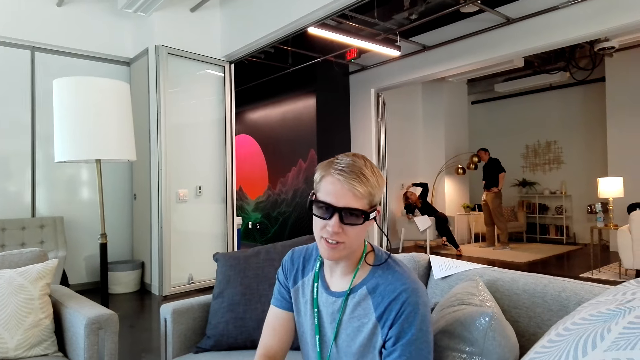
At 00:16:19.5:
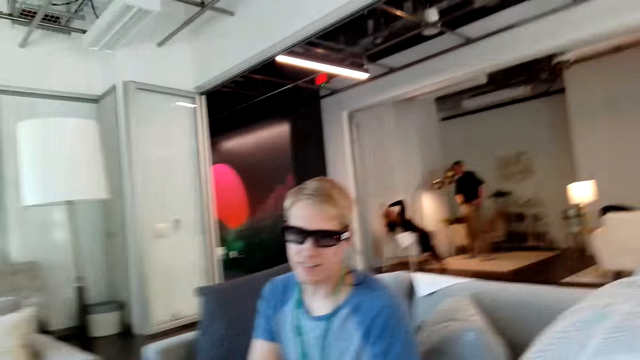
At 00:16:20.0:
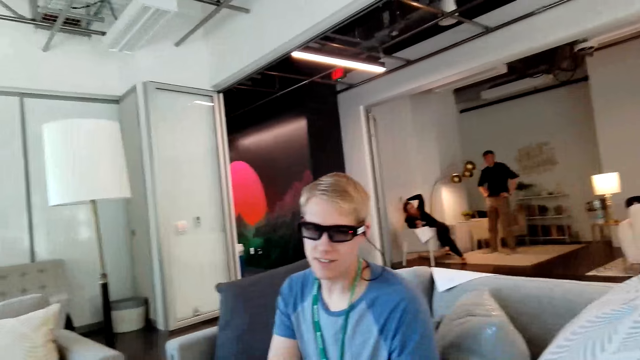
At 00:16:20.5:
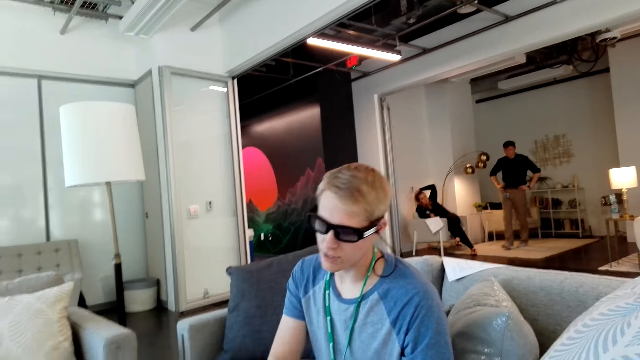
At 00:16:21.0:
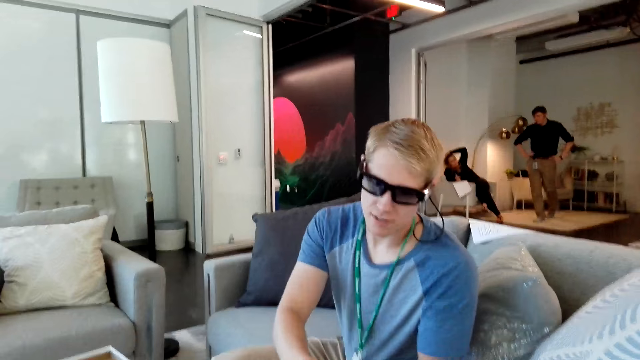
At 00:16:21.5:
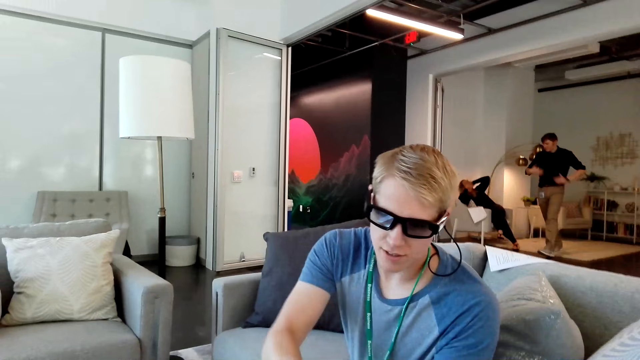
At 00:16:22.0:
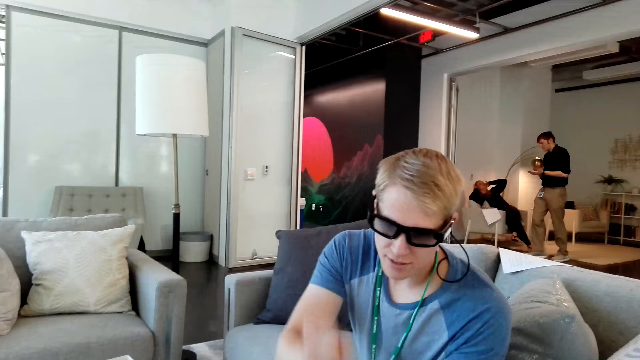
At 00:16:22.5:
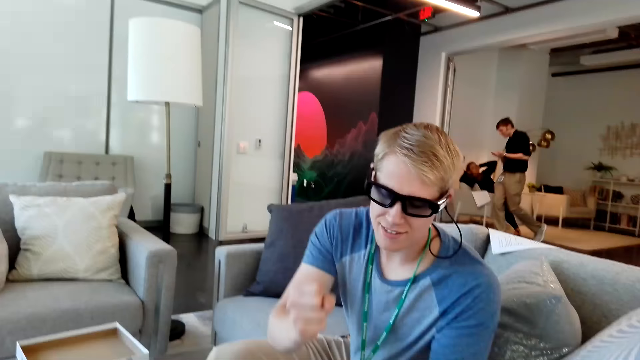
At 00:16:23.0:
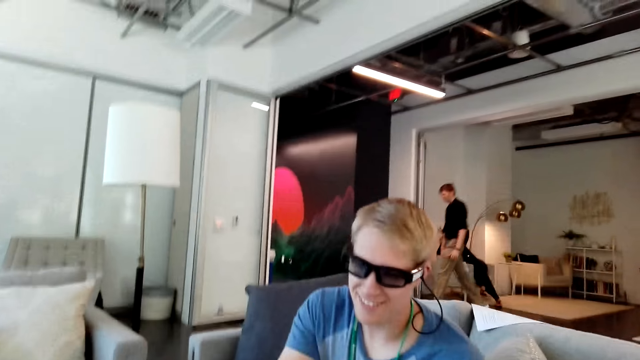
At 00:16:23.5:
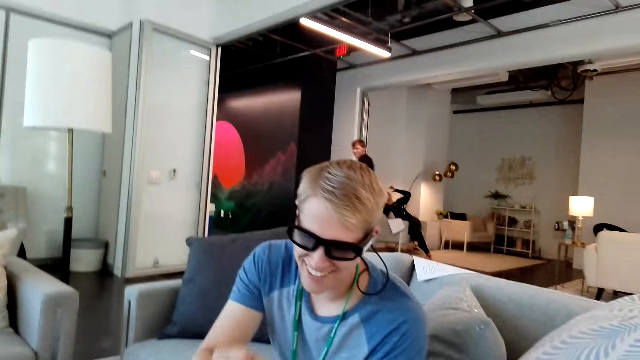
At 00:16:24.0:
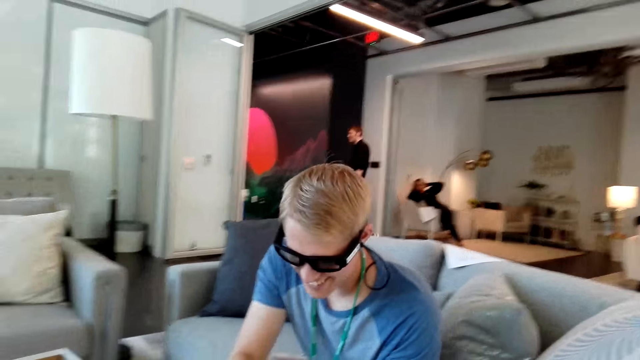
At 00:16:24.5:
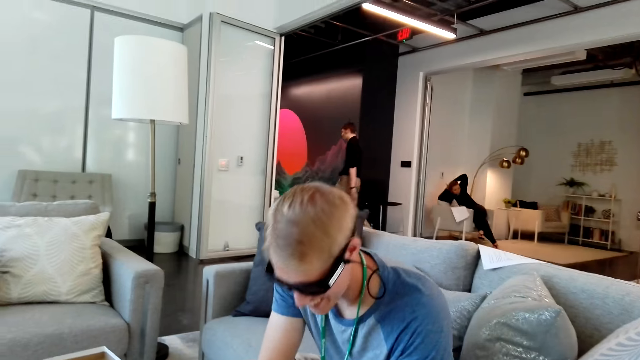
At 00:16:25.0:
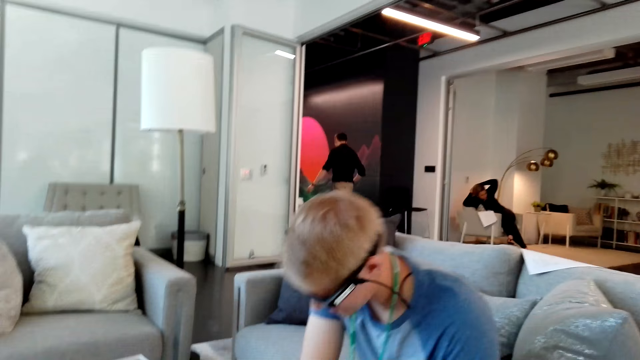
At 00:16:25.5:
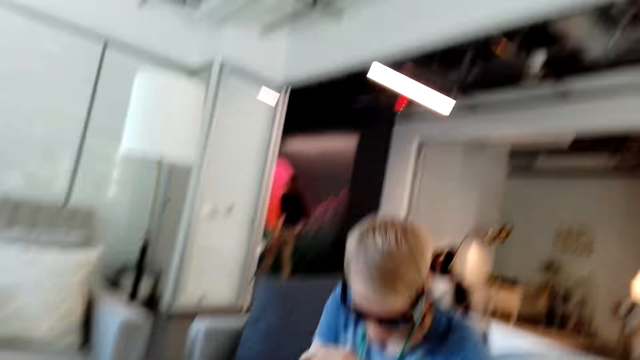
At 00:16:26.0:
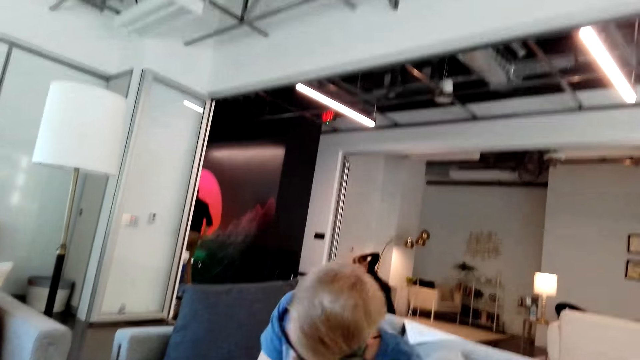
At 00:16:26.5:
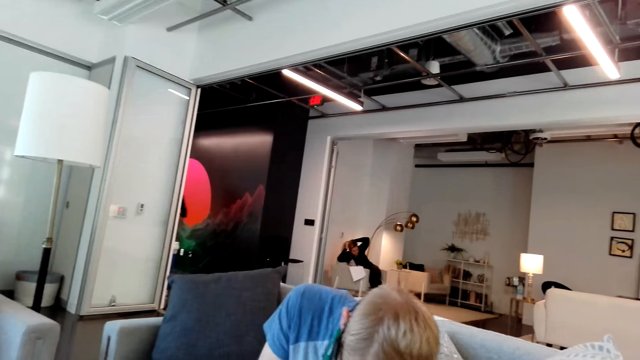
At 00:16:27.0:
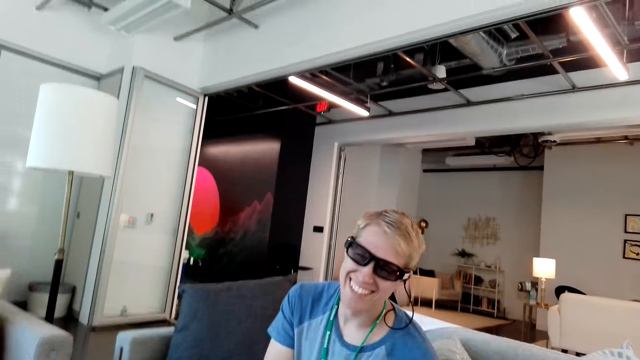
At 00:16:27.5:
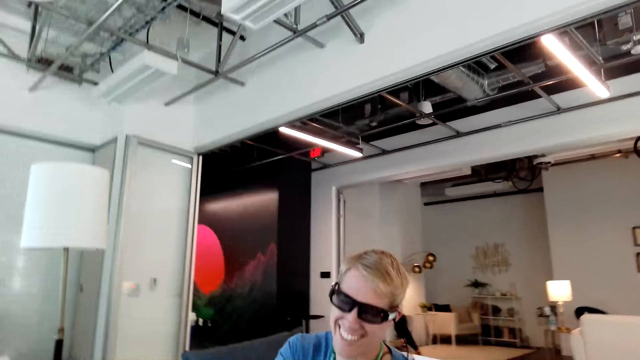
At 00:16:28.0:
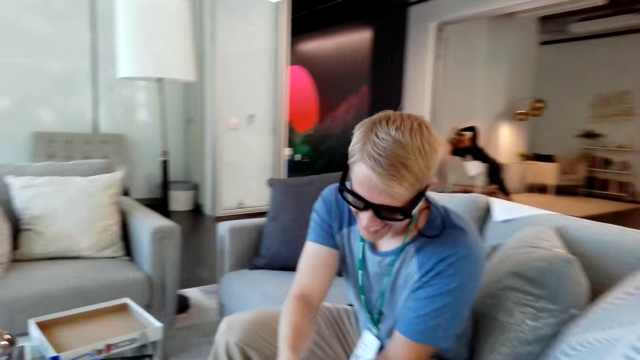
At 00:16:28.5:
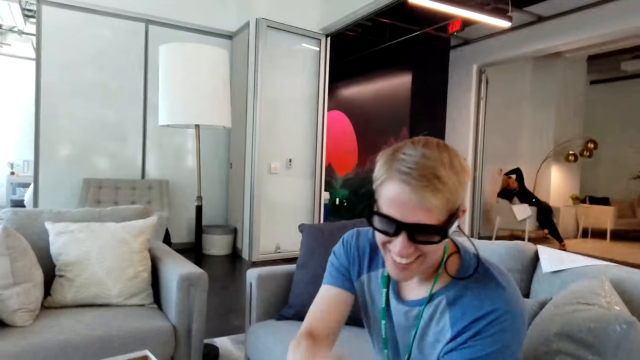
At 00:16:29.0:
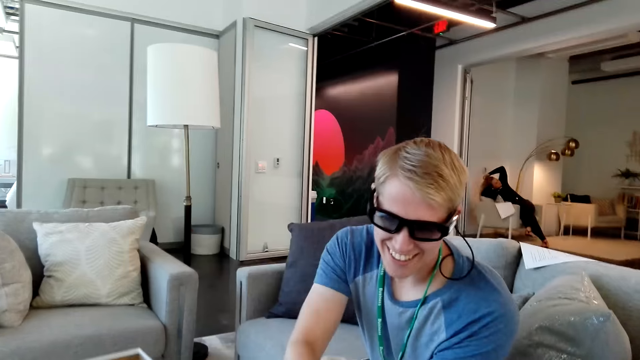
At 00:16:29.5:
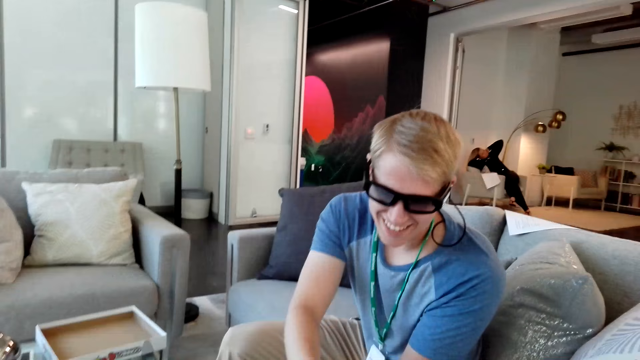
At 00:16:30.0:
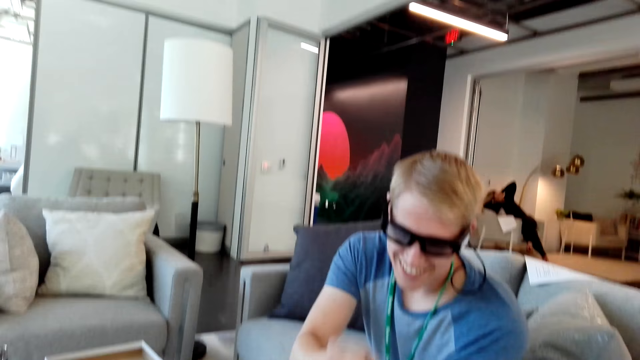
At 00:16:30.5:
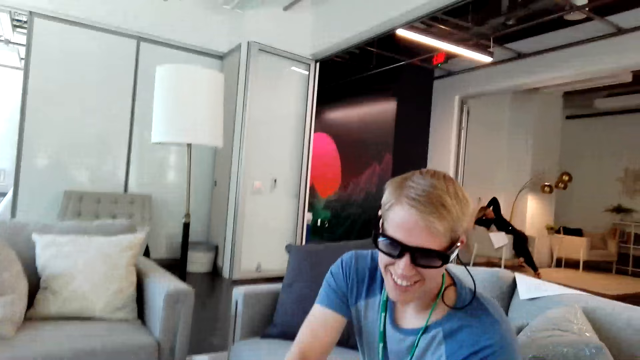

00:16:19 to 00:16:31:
The camera wearer plays the game with a man. They look sideways.

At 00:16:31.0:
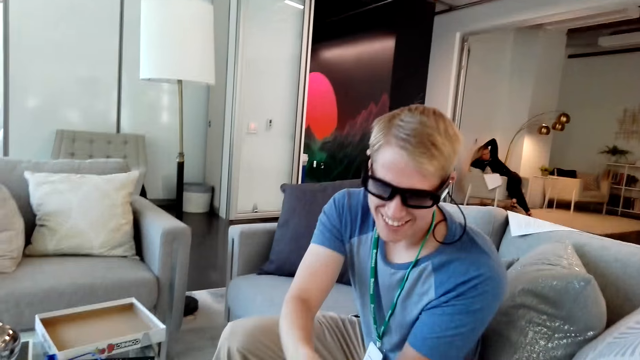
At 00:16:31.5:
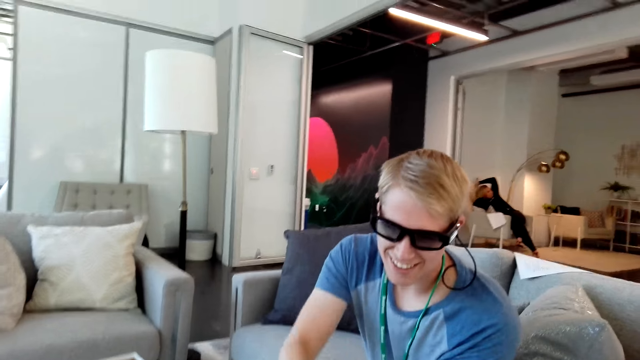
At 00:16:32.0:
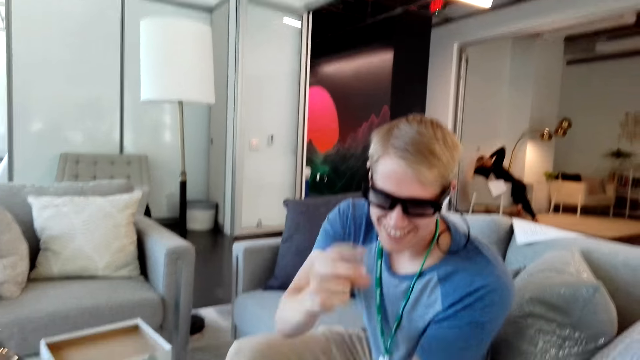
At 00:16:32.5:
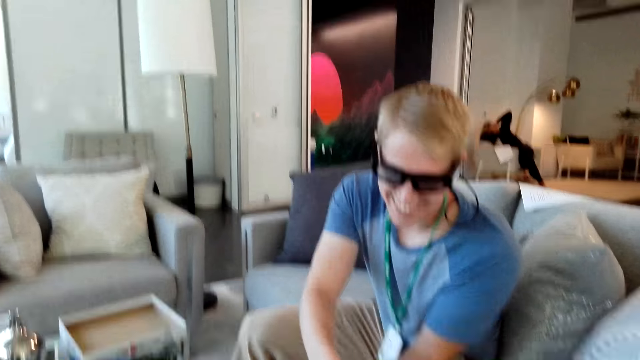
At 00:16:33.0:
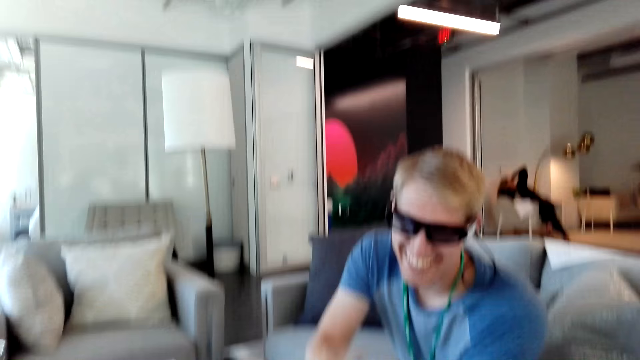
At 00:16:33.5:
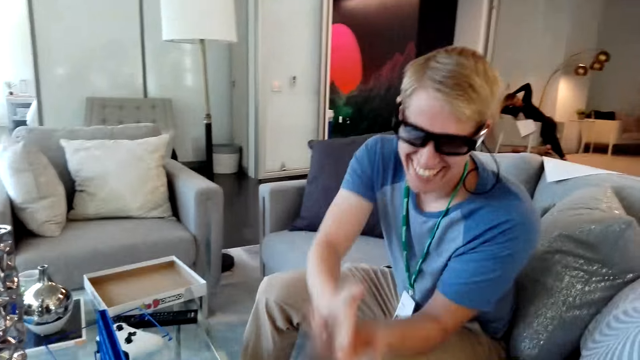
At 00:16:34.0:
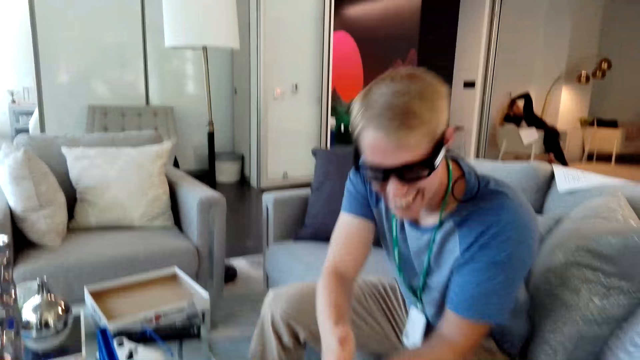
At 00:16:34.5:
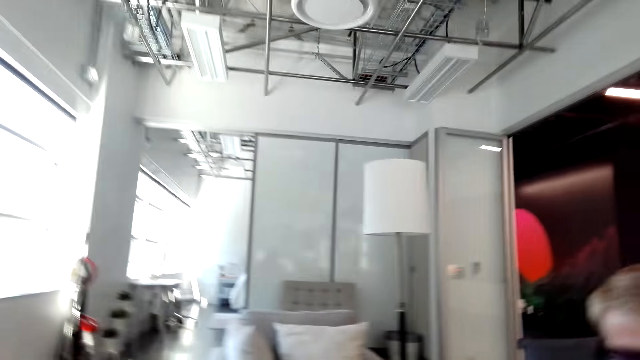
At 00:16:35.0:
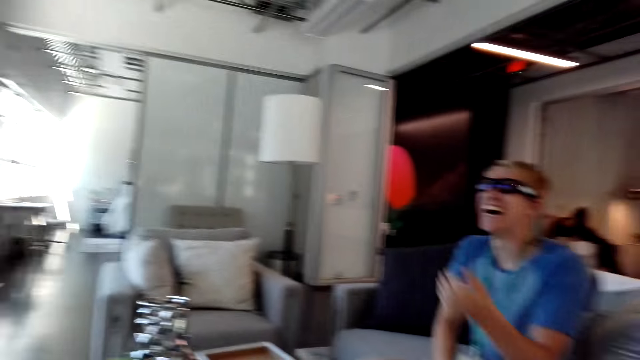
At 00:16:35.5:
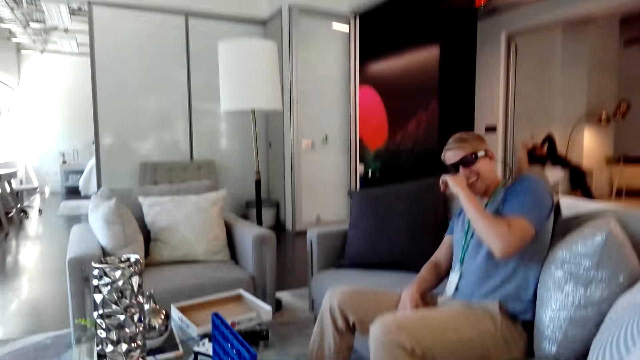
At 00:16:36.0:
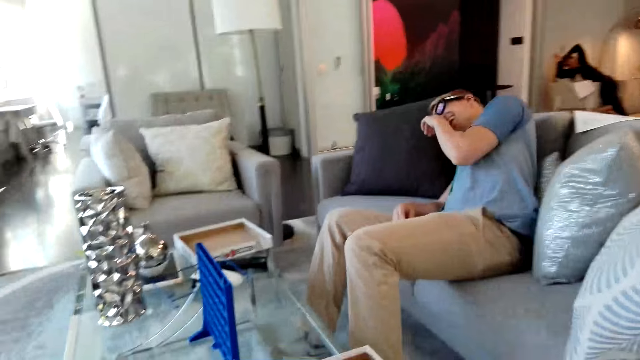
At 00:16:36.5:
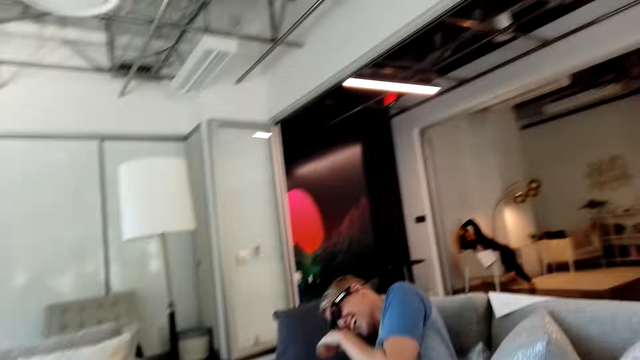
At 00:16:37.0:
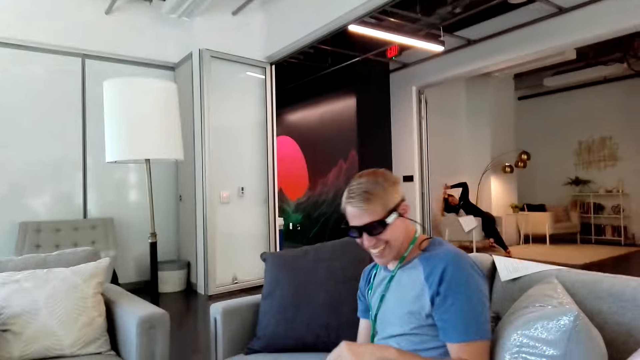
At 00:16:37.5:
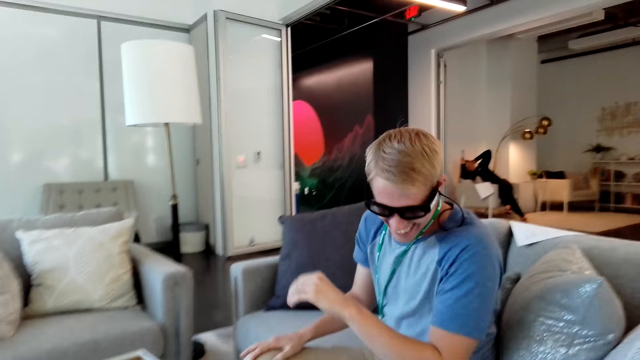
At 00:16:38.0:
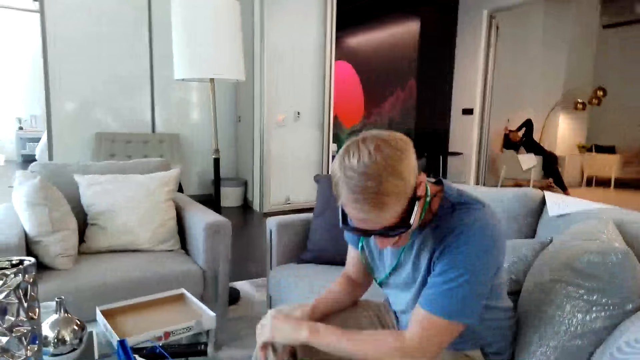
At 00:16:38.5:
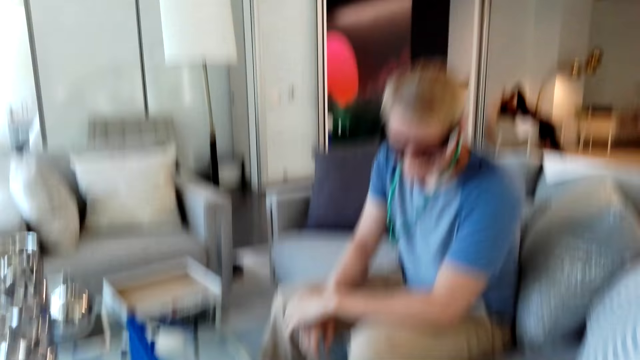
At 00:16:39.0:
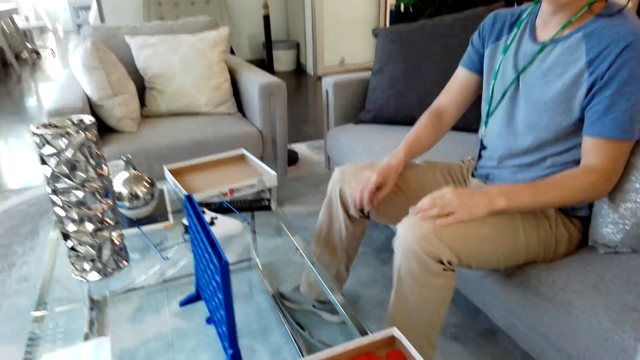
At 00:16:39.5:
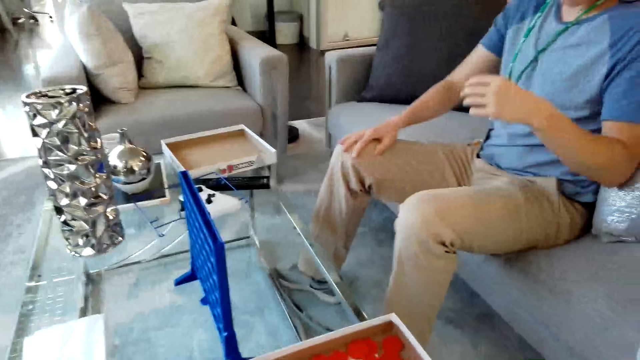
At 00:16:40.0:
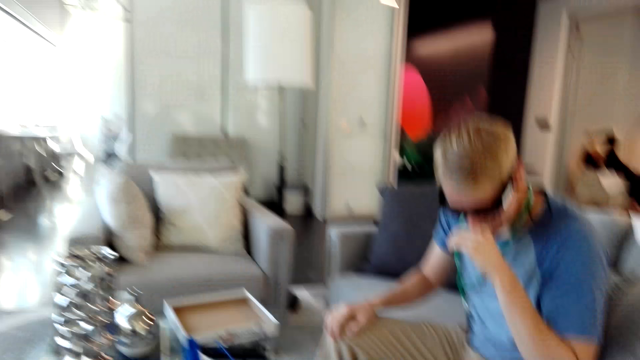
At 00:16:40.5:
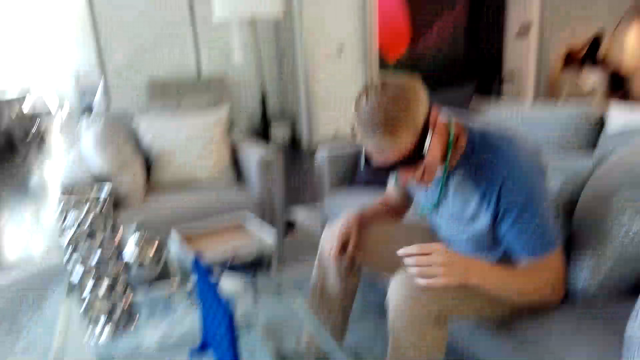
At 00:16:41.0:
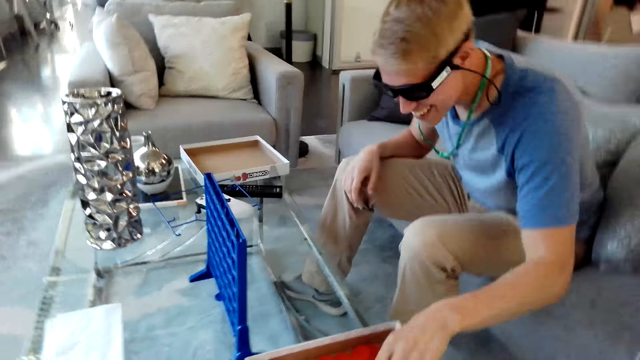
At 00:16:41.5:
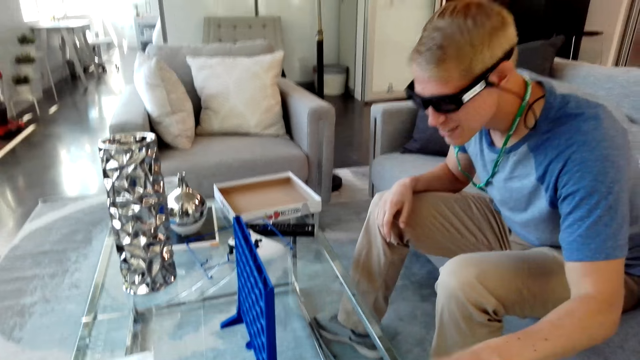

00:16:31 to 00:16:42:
The camera wearer looks in front. They look down.
